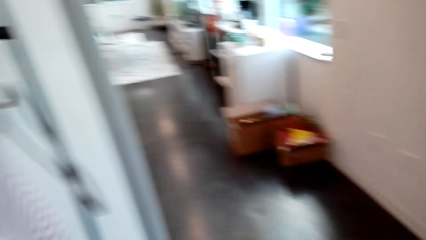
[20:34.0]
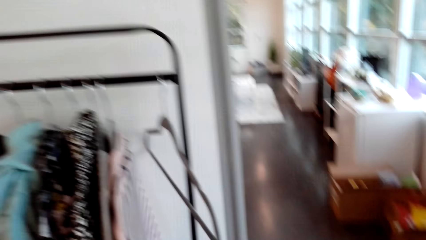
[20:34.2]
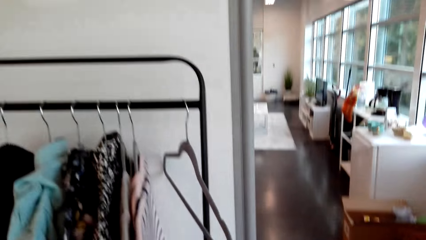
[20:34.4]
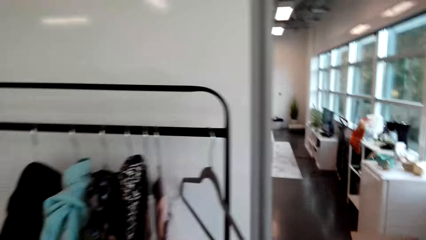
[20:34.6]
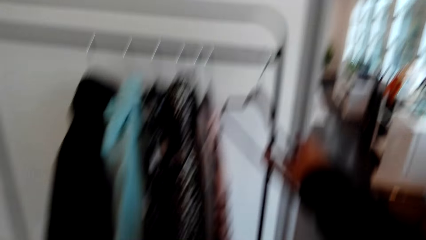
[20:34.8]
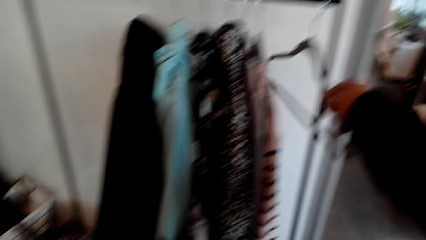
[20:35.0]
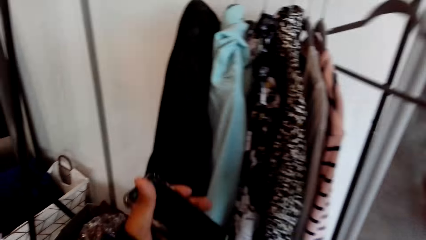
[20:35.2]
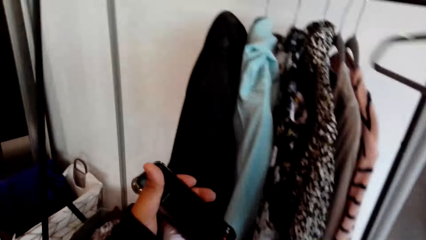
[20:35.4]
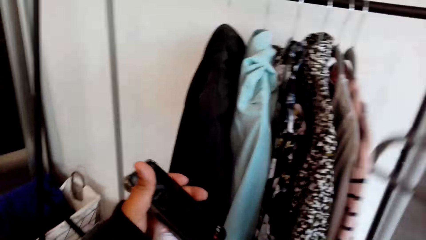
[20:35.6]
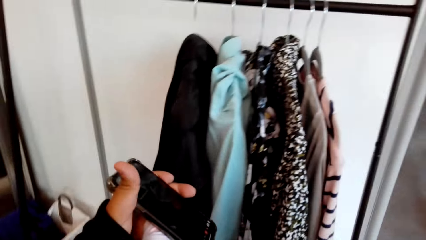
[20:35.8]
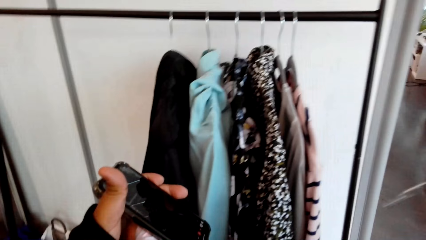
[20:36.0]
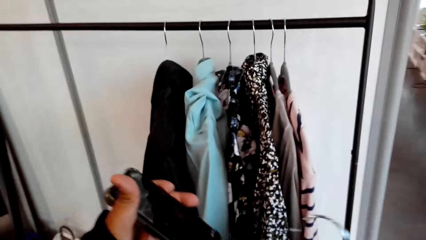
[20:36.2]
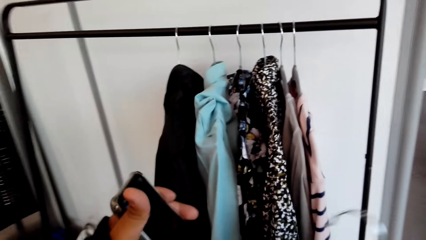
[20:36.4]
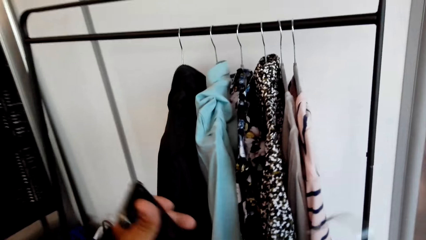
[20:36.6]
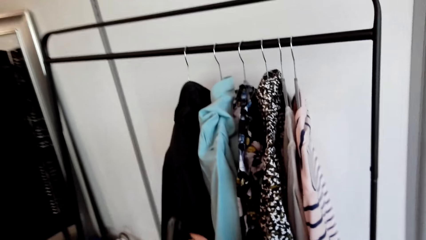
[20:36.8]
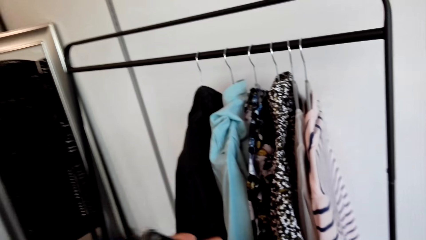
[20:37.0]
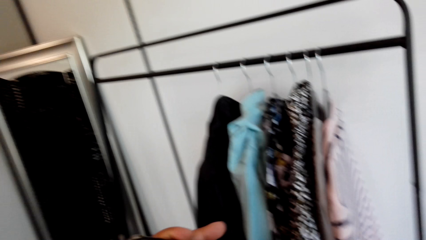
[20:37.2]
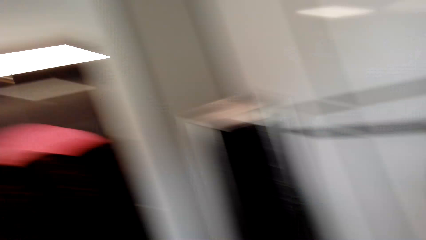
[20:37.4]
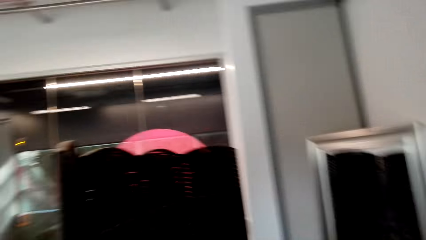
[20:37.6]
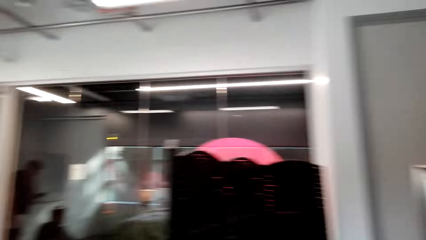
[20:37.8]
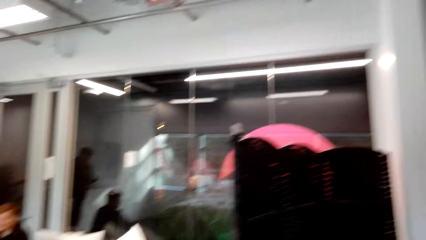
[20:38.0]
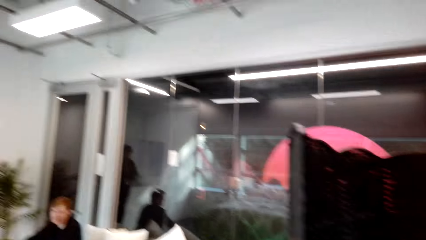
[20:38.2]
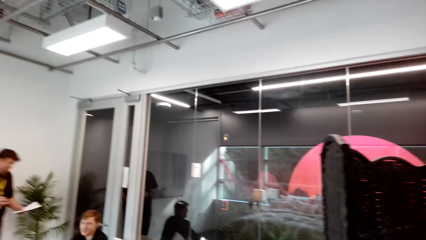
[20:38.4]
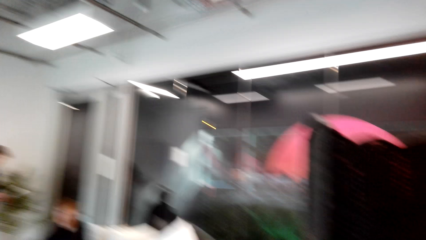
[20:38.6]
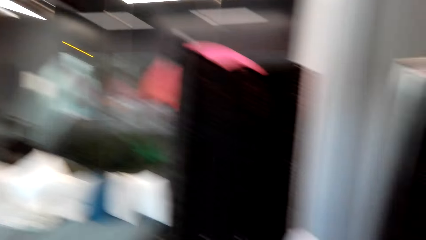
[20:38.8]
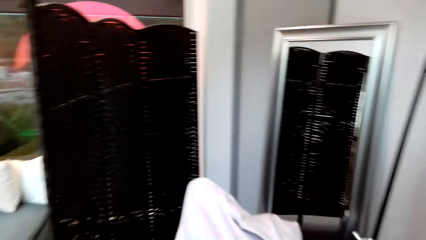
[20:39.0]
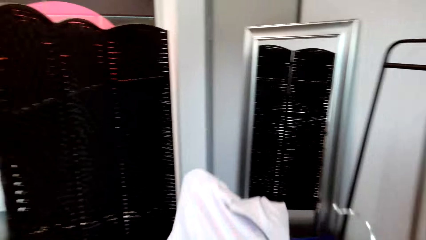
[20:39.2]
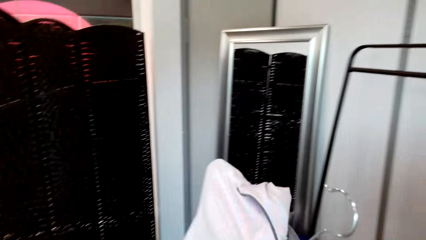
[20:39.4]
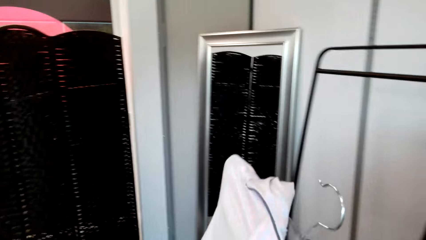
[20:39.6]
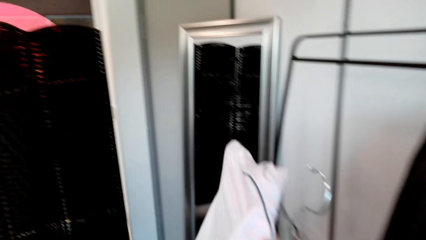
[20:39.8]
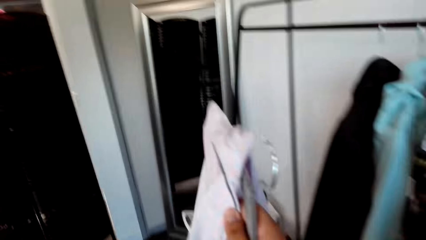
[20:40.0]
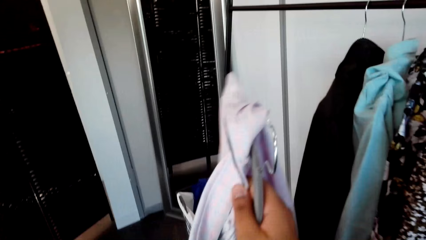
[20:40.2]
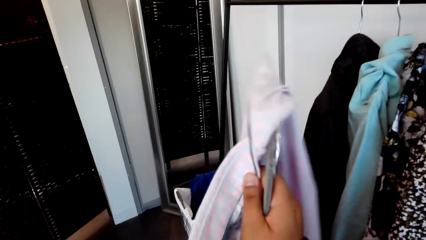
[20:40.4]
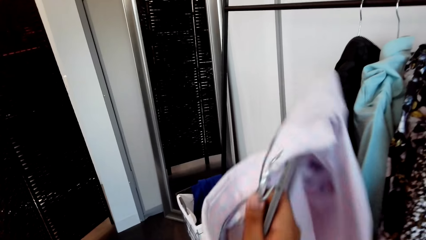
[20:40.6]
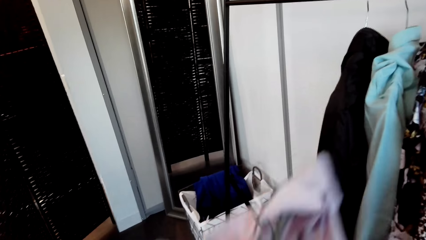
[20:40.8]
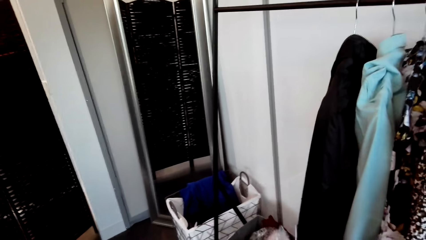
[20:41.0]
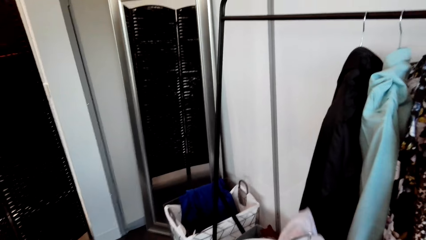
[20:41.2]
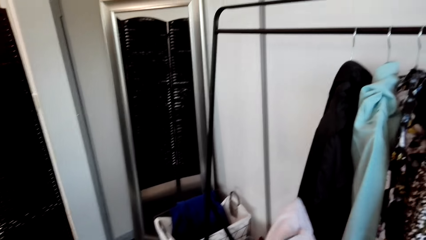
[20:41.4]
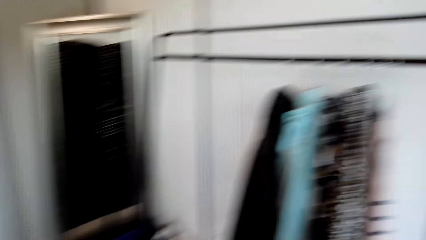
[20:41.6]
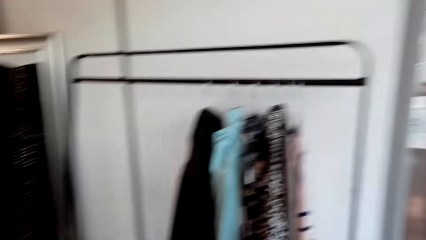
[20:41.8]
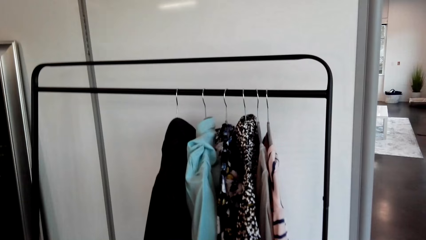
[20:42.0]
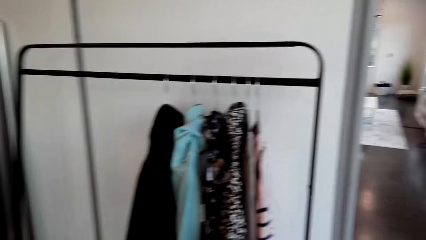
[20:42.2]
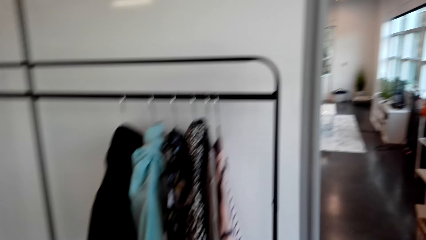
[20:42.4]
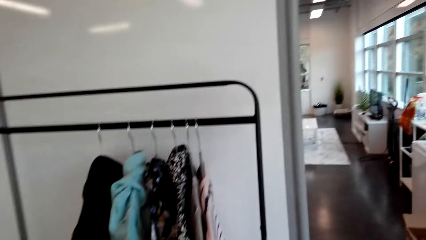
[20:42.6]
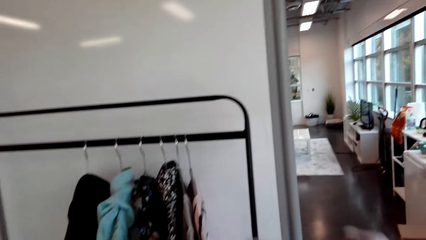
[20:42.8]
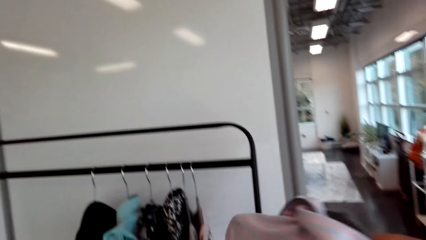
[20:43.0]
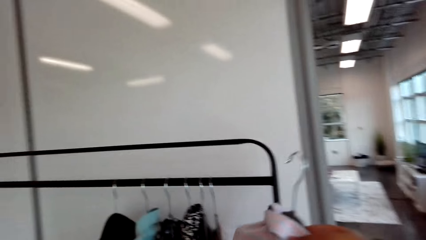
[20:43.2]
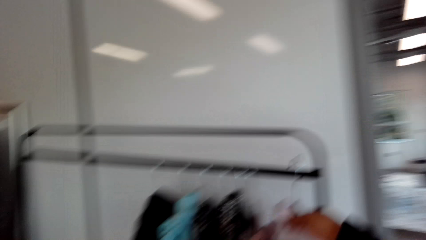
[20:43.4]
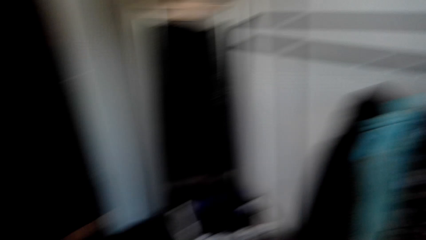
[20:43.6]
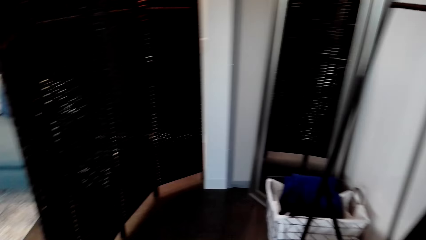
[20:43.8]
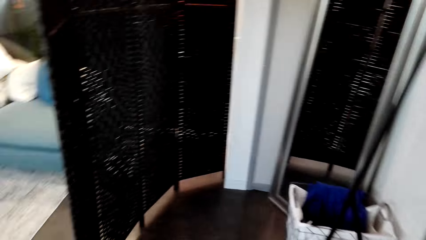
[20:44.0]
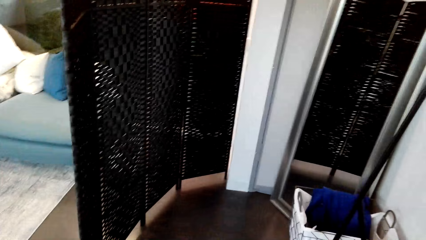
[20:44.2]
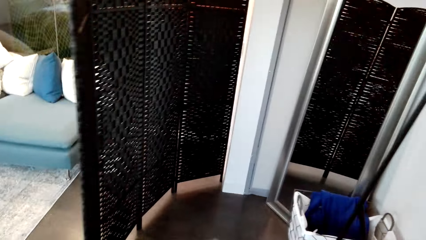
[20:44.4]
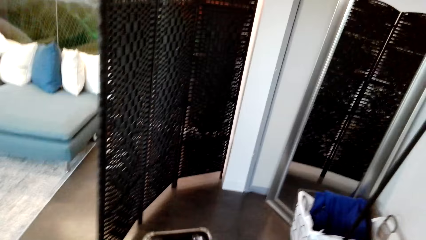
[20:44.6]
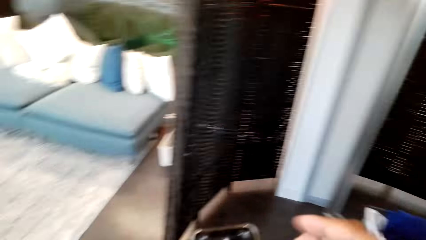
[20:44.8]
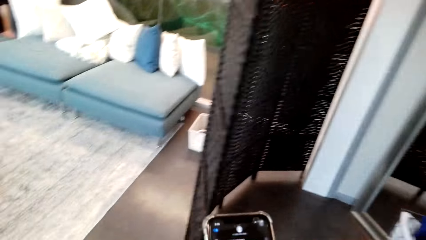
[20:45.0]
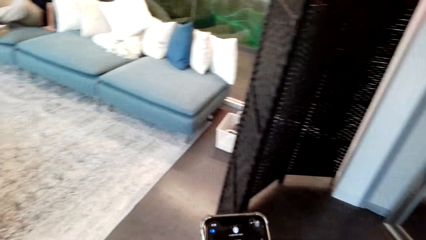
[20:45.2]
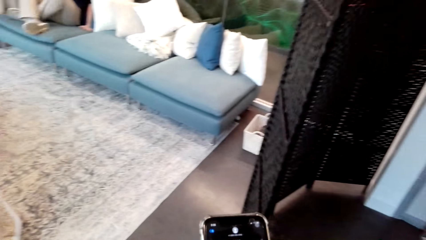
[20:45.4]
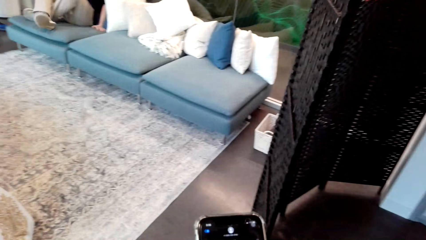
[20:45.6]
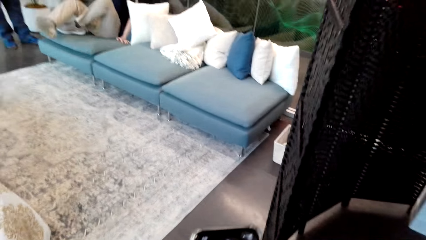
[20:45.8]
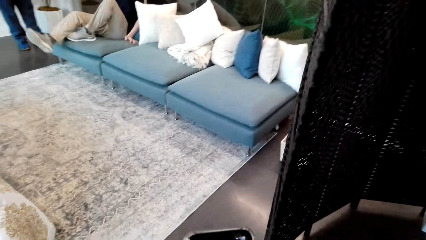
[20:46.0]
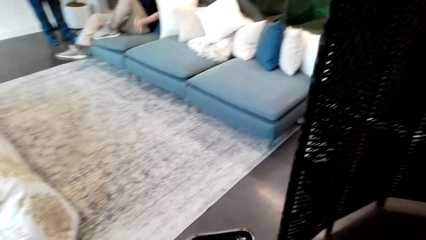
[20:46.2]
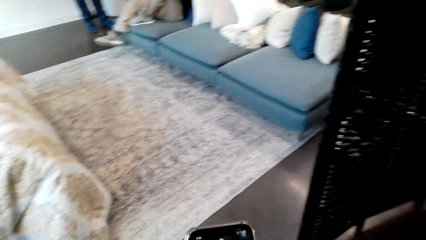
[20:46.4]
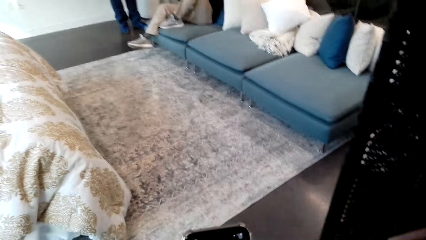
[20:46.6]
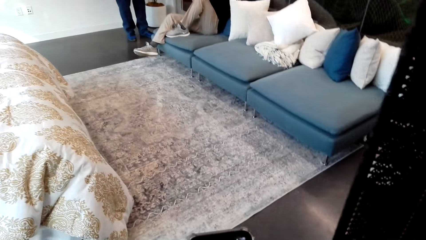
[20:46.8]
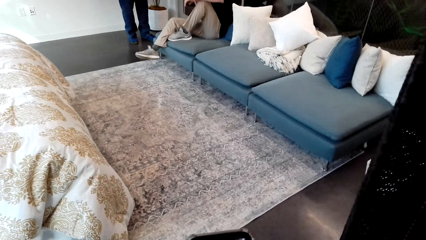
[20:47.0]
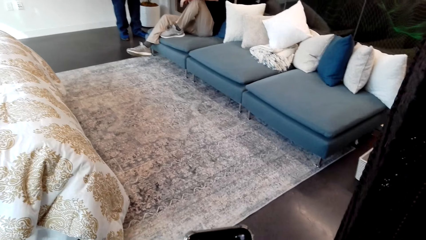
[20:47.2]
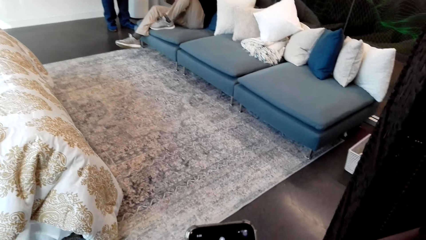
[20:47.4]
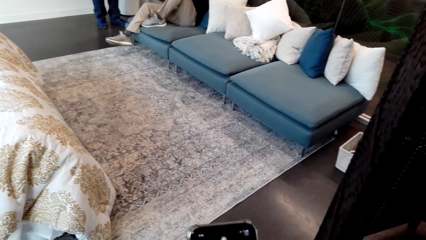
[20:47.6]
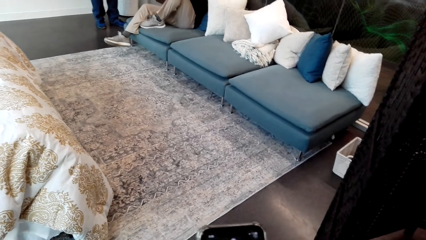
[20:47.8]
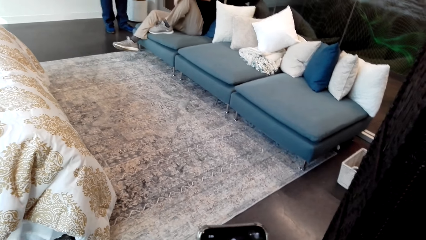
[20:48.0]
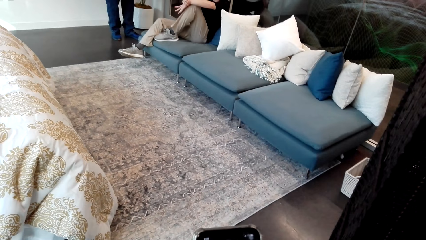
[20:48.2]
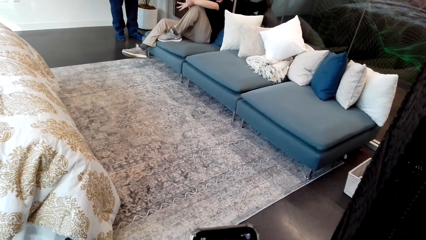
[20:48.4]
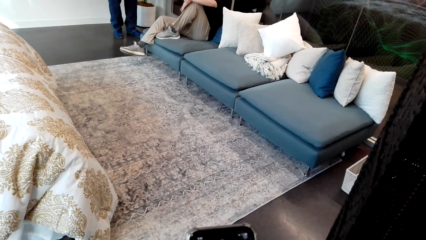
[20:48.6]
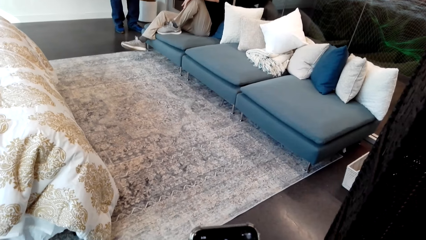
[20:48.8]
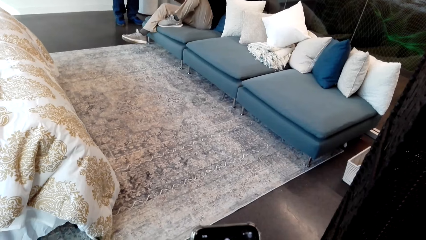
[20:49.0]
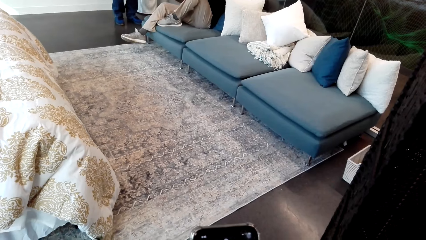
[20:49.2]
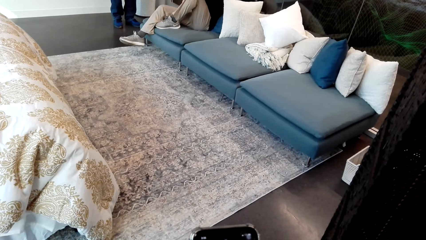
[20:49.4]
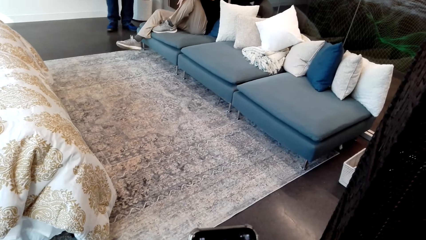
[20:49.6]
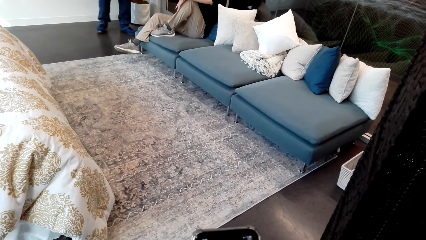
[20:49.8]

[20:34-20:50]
The camera wearer holds a phone. They take a garment on the rack. They hold a cloth. They put the garment on the rack. They use the phone. They dial the phone. A person moves his hand.
